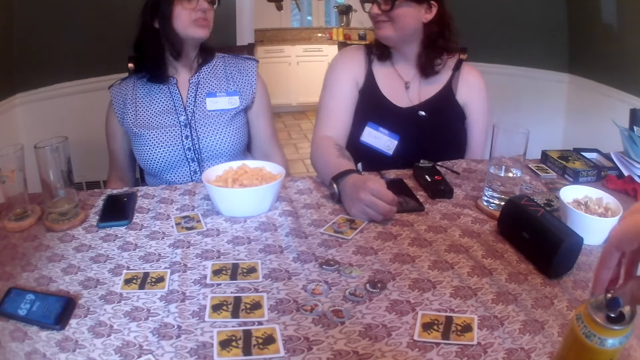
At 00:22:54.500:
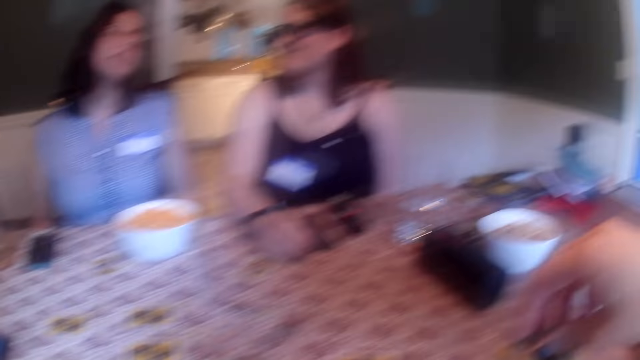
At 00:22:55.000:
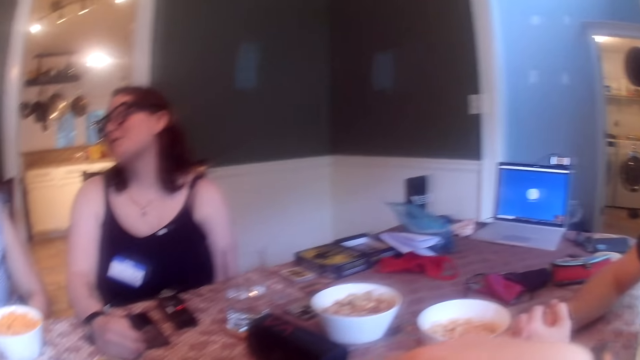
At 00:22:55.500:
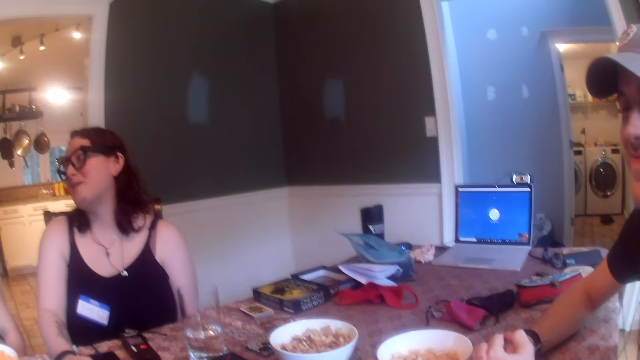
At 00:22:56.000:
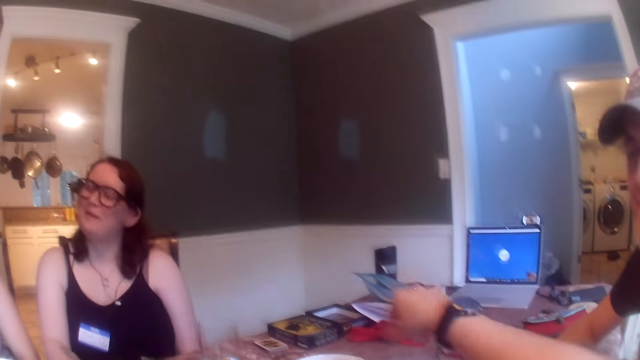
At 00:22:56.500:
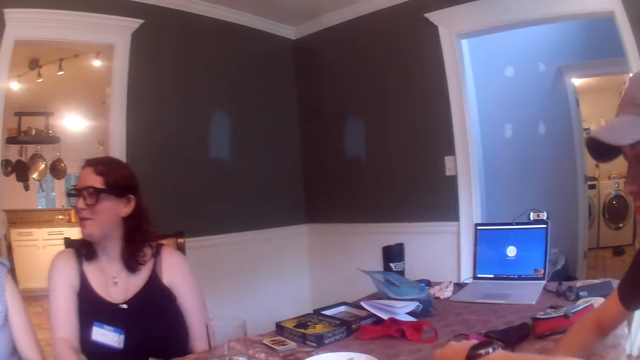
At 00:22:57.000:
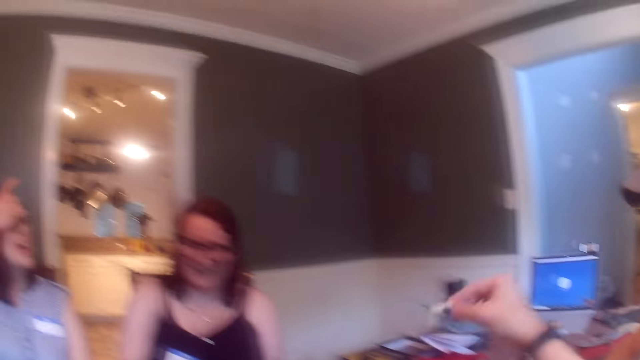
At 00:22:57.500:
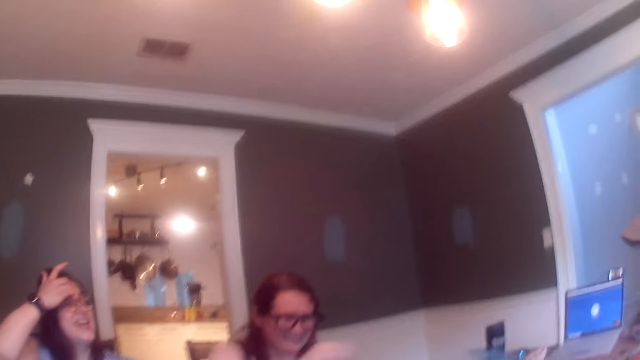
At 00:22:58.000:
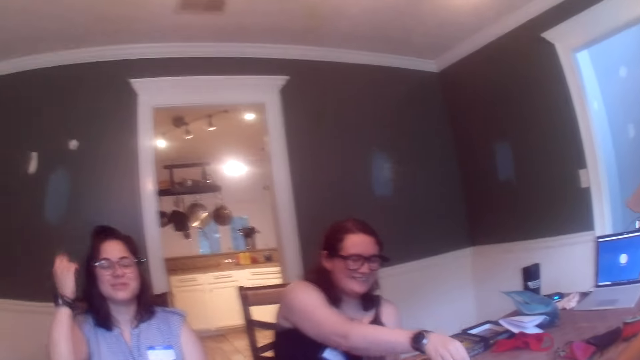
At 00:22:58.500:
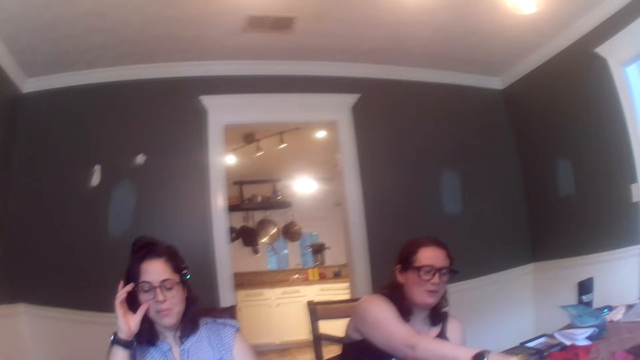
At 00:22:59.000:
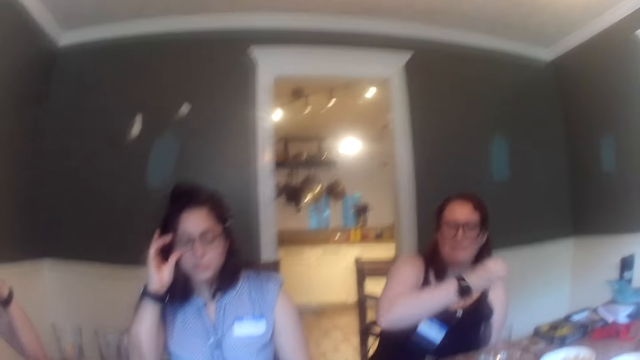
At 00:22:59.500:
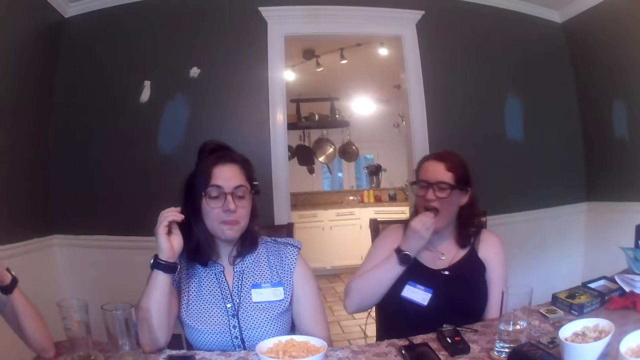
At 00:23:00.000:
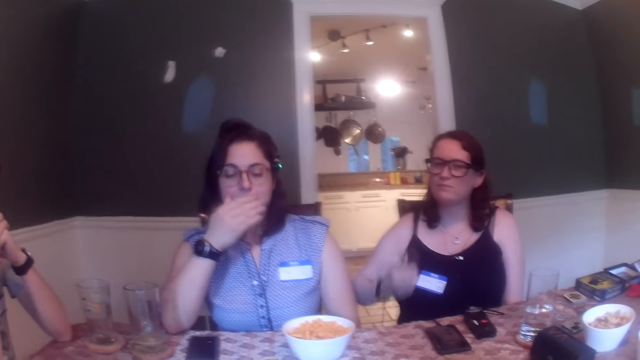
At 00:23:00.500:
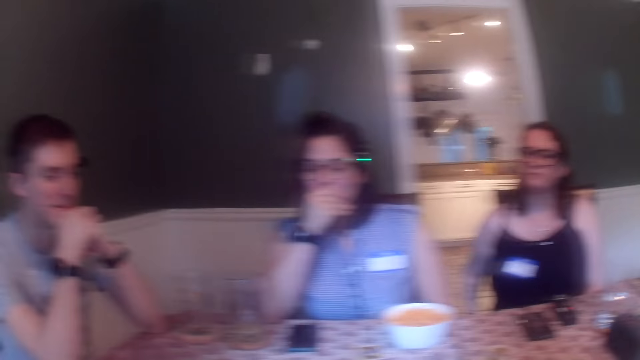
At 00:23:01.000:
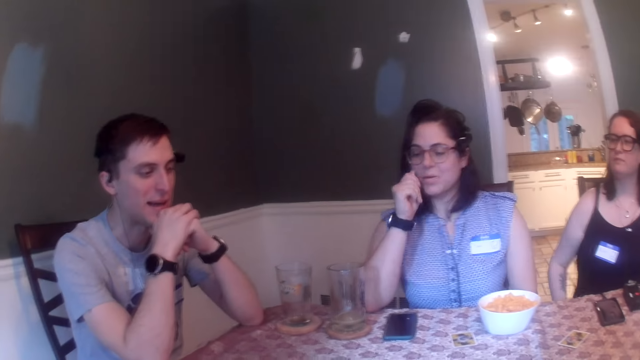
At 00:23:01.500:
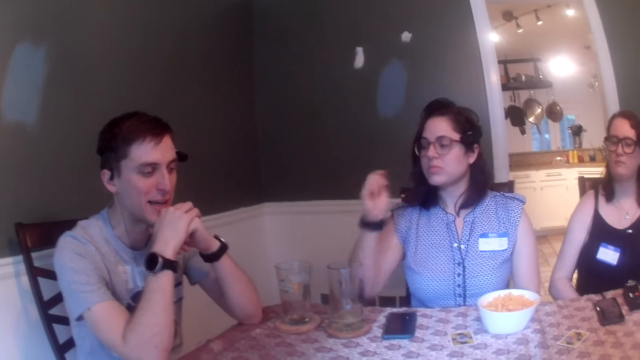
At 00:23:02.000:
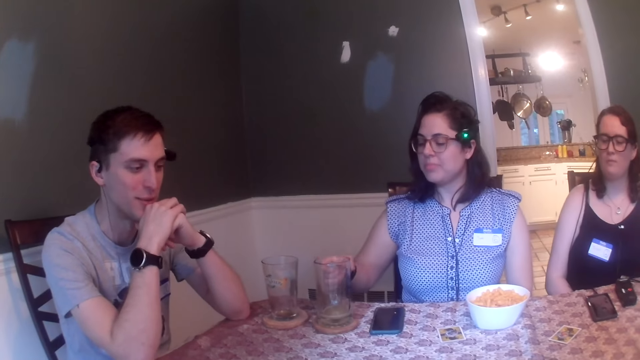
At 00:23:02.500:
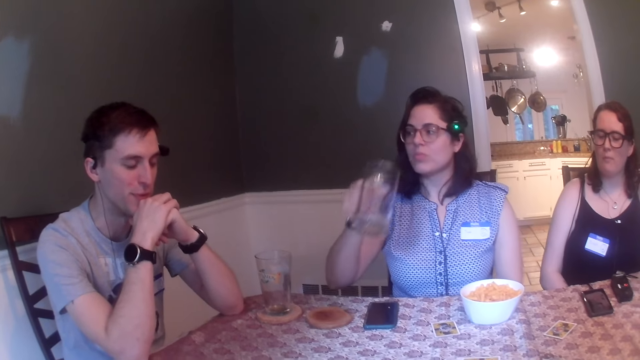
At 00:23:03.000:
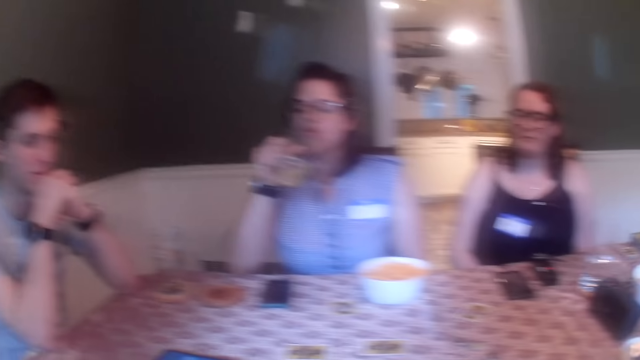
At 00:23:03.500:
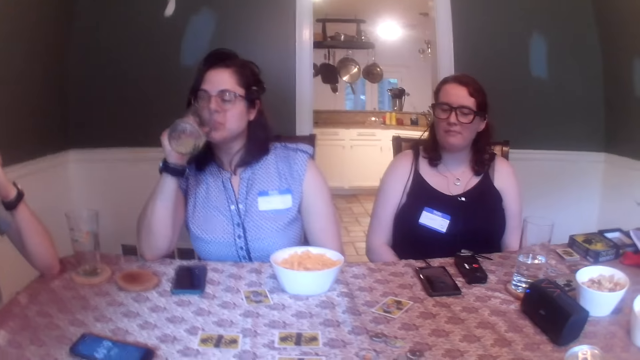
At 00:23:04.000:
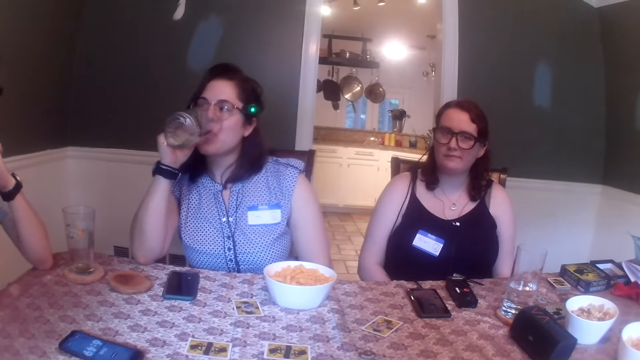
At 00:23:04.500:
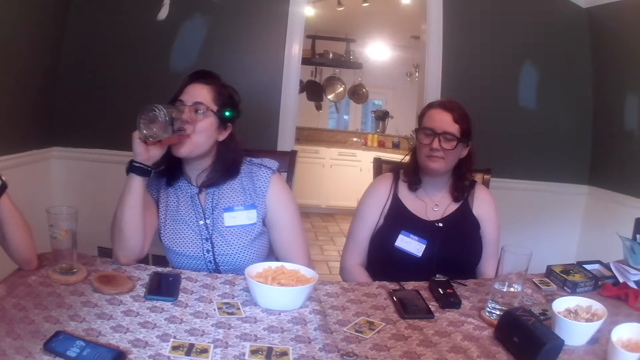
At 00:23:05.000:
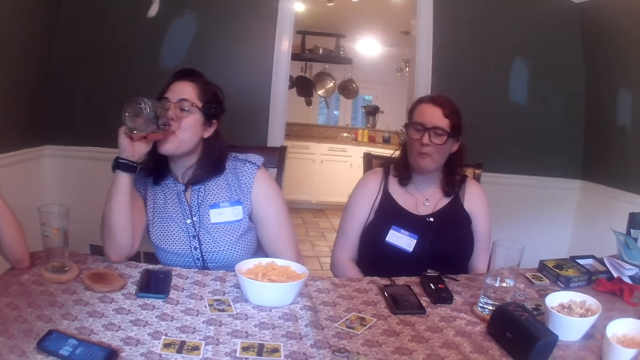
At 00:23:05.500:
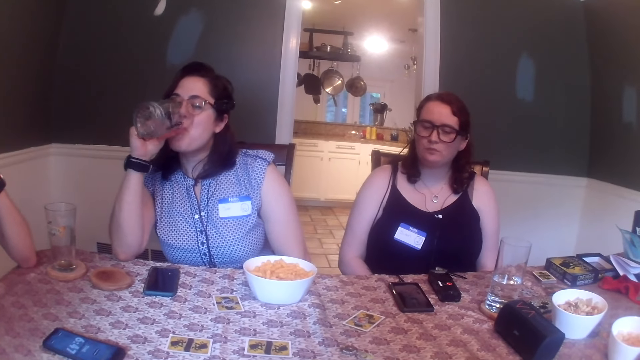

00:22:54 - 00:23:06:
A woman talks with another woman. The camera wearer picks a corn stick from a bowl on the table with her right hand. The first woman touches her face with her right hand. She touches her face with her right hand again. The other woman picks a corn stick from a snack bowl on the table with her right hand, and puts the corn stick in her mouth with her right hand. The first woman wipes her face with her right hand. A man talks with the camera wearer. The first woman picks a tumbler from a coaster on the table with her right hand, and drinks beer from the tumbler in her right hand.

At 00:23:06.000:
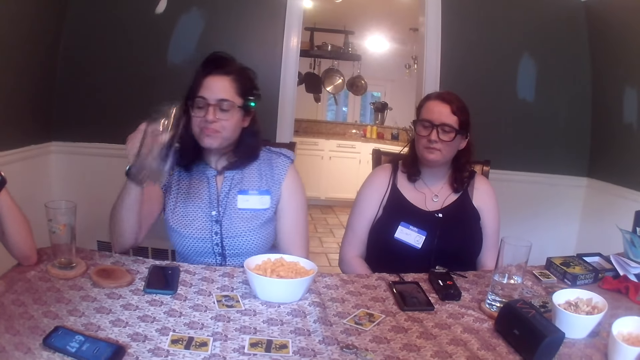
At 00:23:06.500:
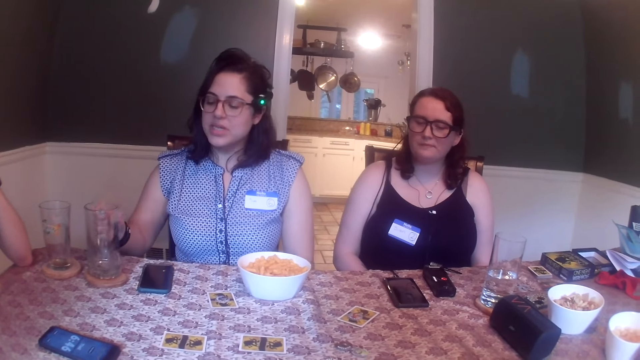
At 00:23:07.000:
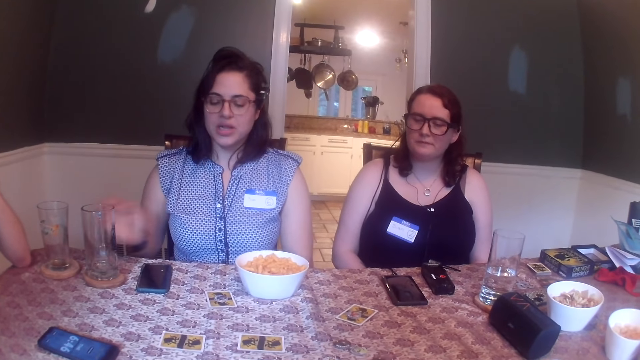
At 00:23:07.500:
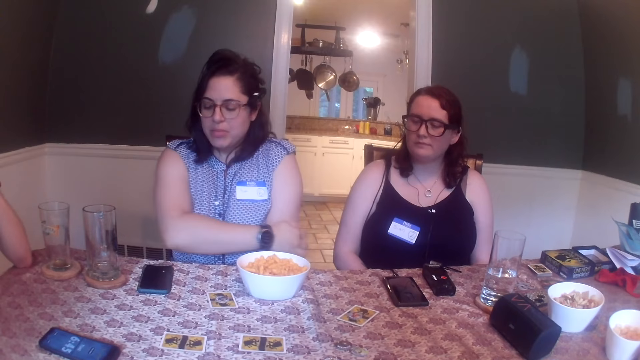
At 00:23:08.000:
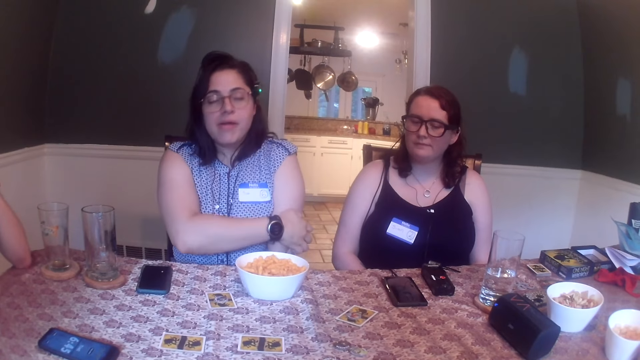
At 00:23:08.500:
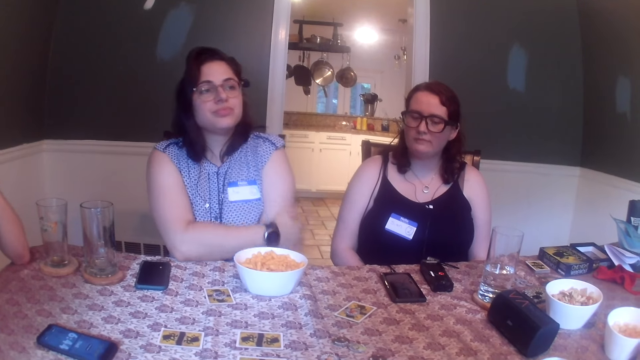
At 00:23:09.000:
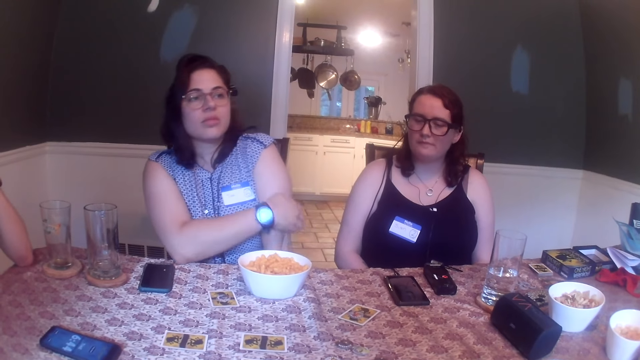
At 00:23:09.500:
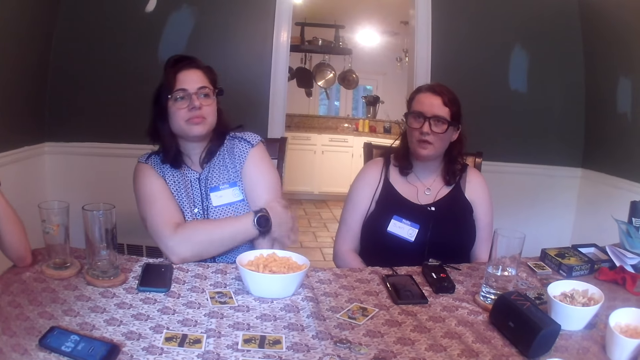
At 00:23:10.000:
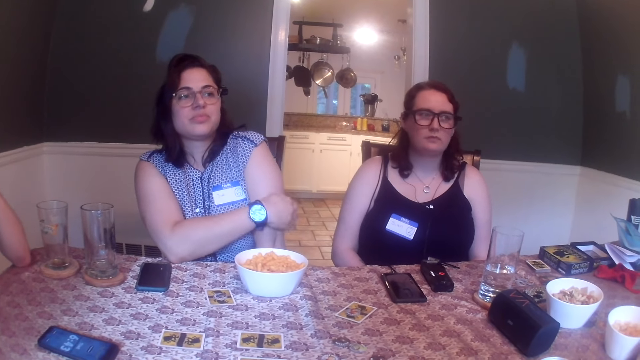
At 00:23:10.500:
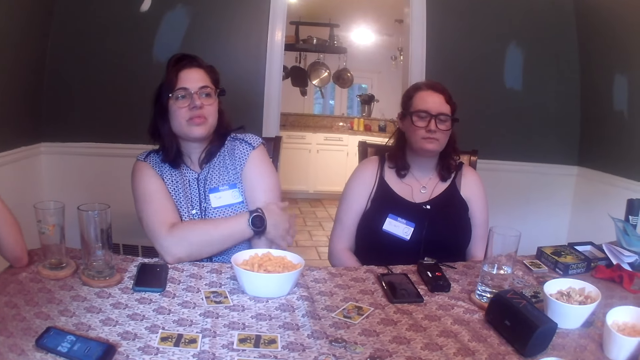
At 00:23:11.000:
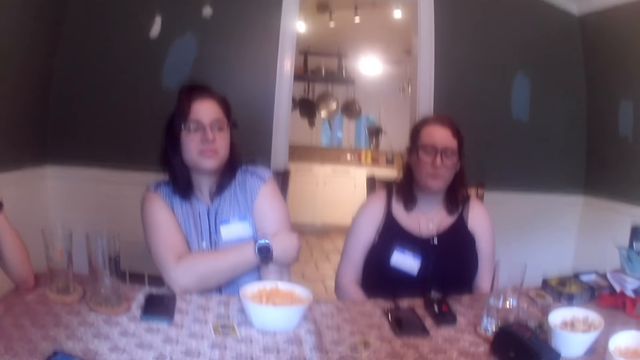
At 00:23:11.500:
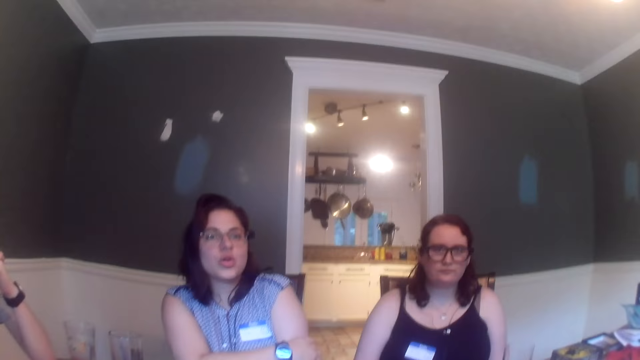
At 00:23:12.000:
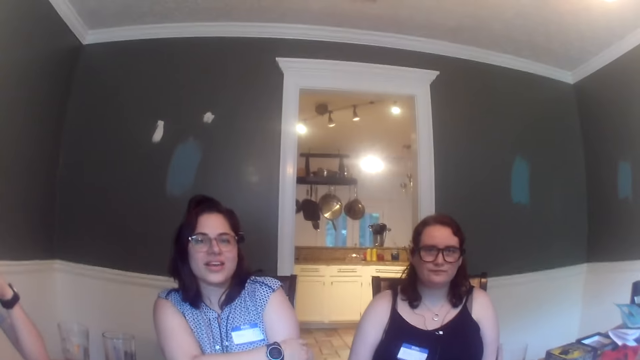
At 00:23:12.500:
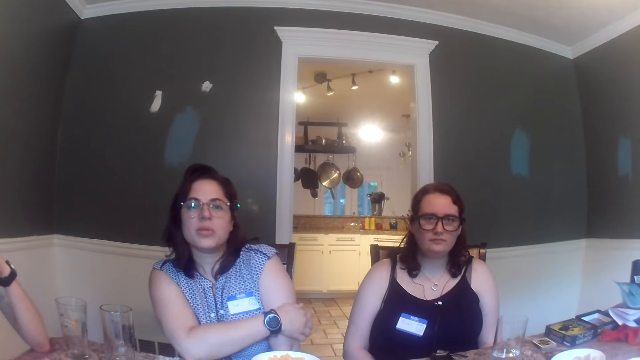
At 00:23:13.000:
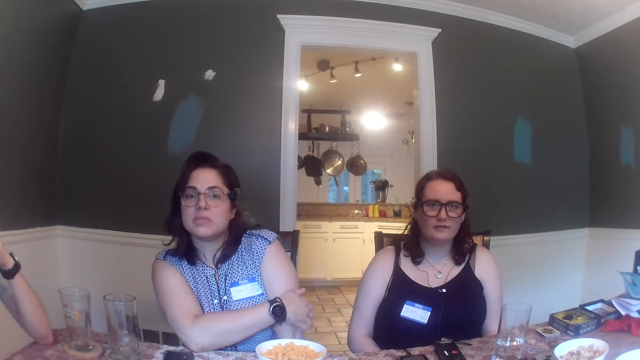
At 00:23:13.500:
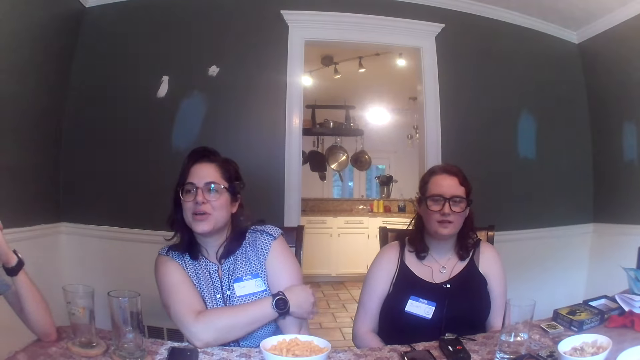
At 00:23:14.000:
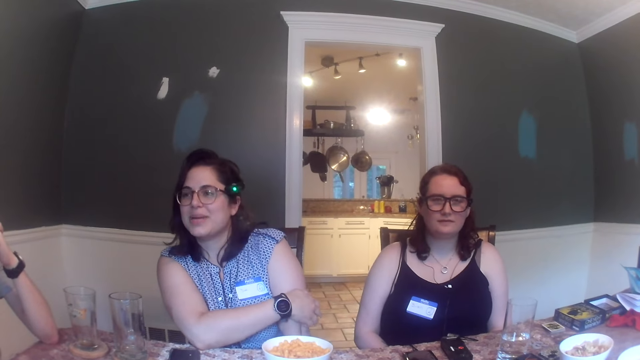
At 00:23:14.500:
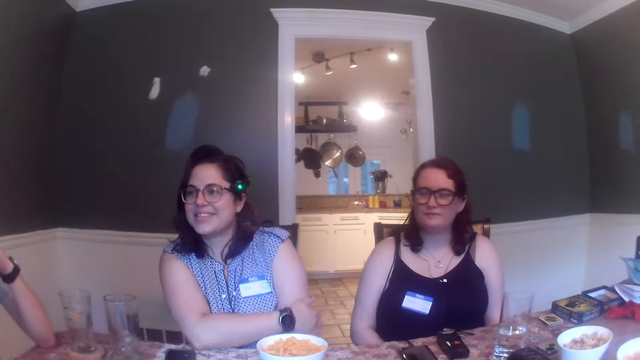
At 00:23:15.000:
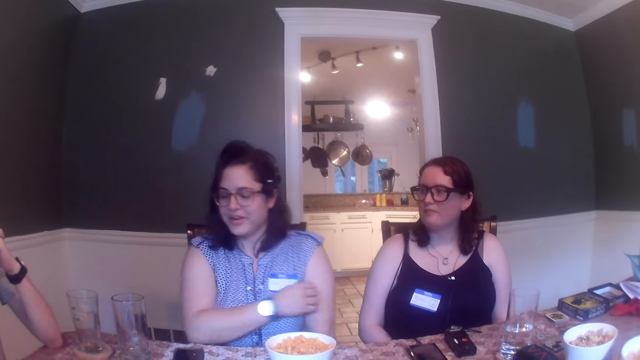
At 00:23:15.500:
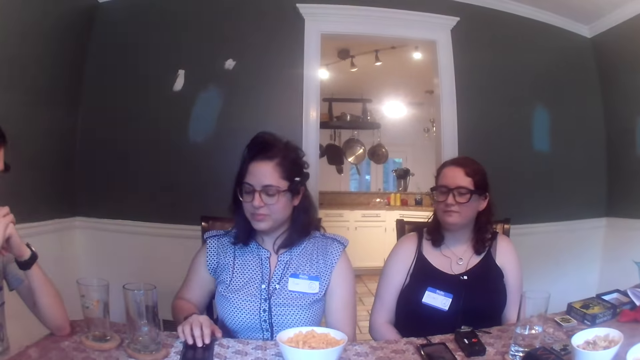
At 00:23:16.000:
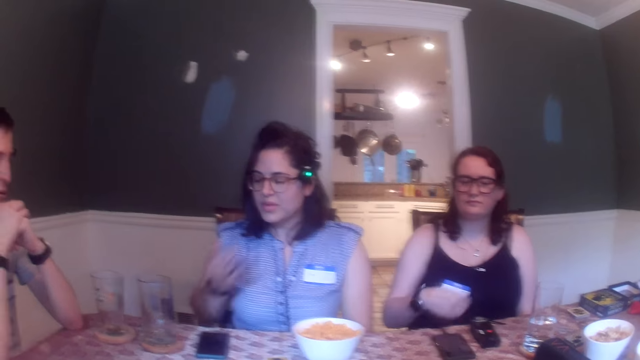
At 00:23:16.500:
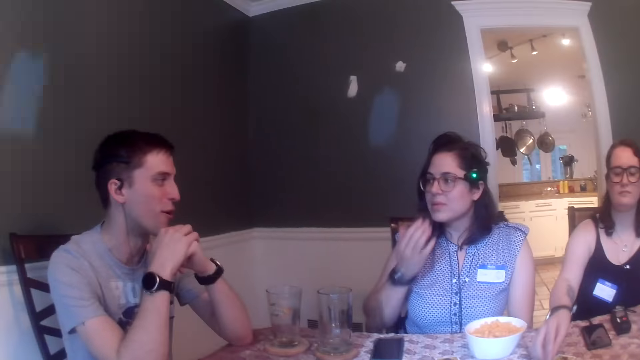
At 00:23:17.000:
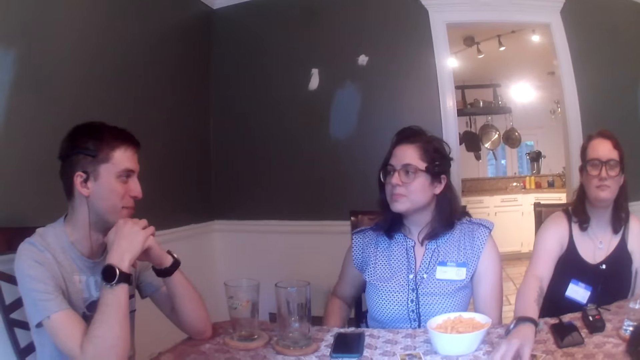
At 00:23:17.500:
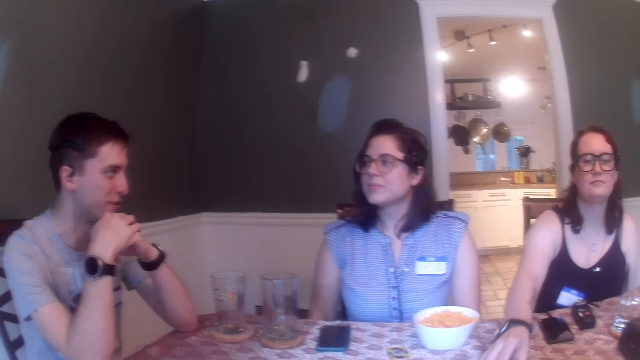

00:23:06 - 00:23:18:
A woman drops the tumbler on the coaster on the table with her right hand. The woman scratches her left arm with her right hand. Another woman talks with the camera wearer. The first woman taps a phone on the table with her right hand, and licks her right fingers. A man talks with the first woman.
